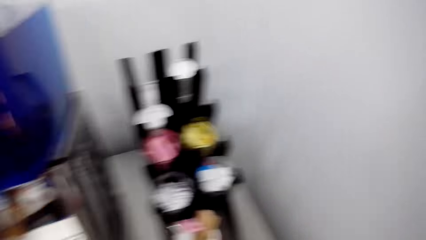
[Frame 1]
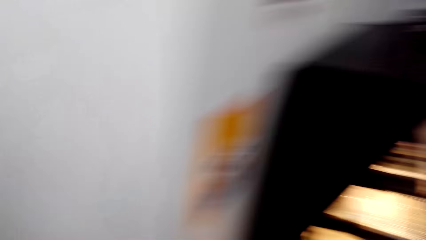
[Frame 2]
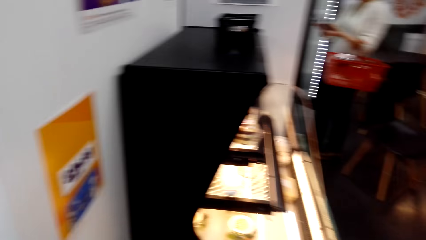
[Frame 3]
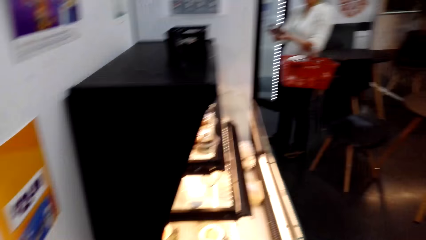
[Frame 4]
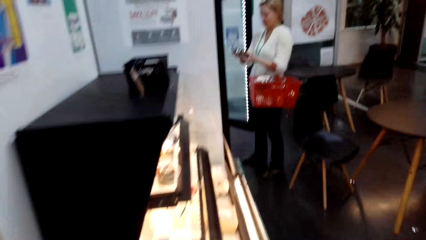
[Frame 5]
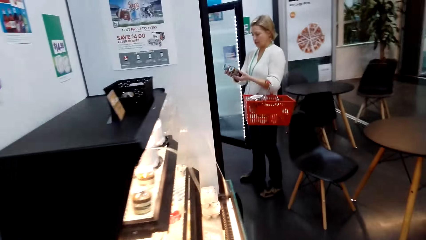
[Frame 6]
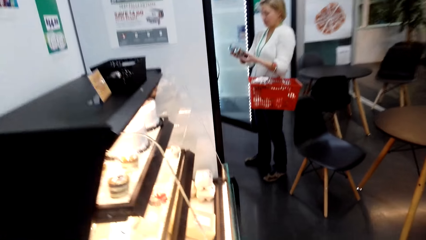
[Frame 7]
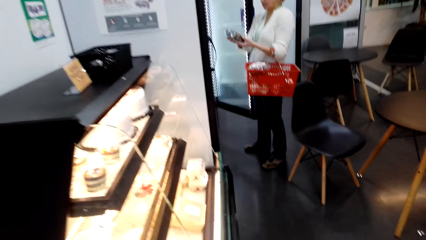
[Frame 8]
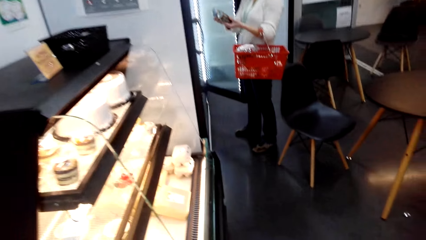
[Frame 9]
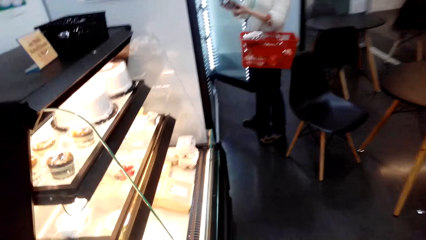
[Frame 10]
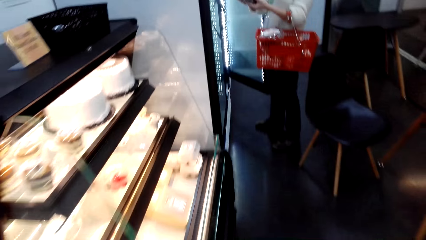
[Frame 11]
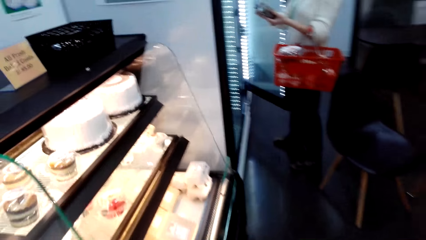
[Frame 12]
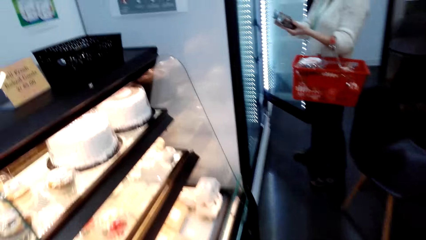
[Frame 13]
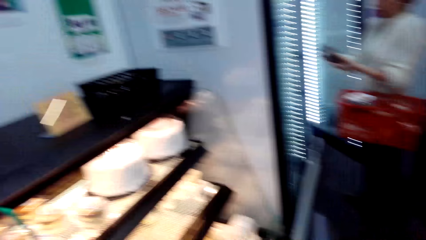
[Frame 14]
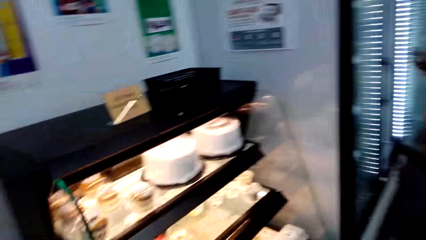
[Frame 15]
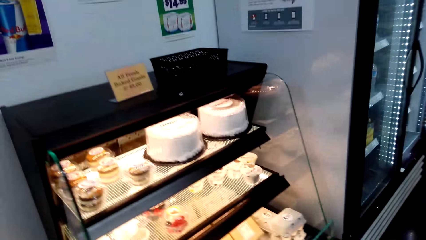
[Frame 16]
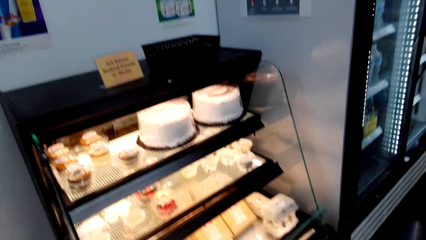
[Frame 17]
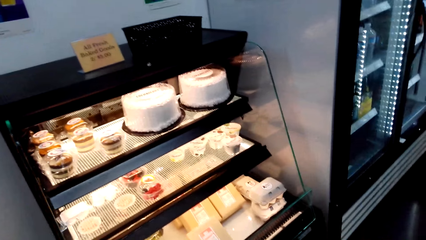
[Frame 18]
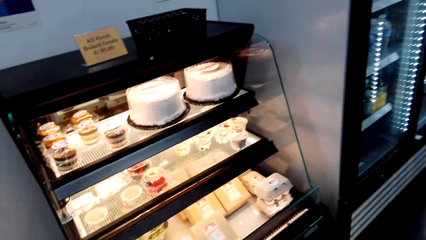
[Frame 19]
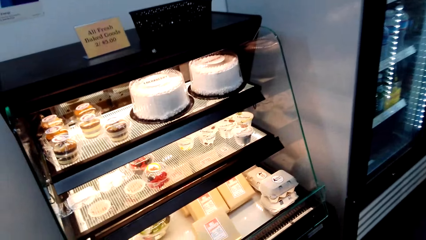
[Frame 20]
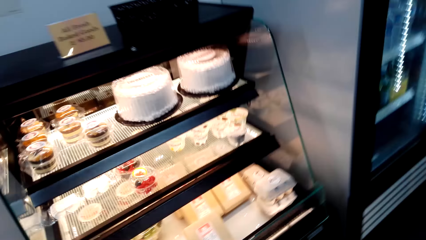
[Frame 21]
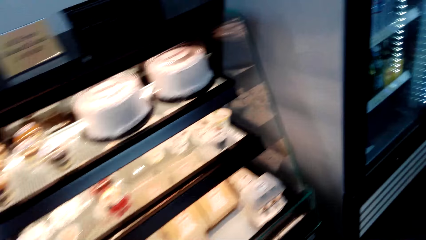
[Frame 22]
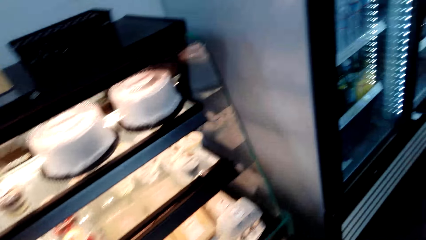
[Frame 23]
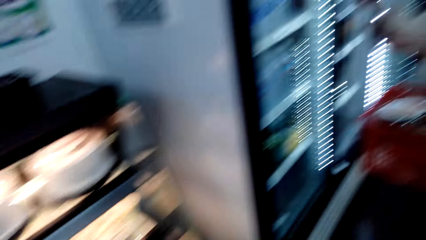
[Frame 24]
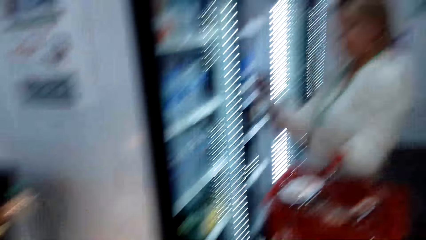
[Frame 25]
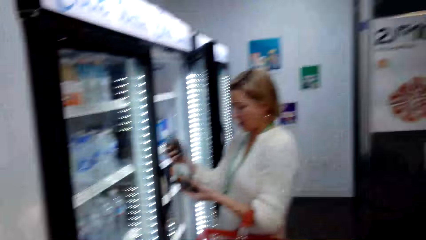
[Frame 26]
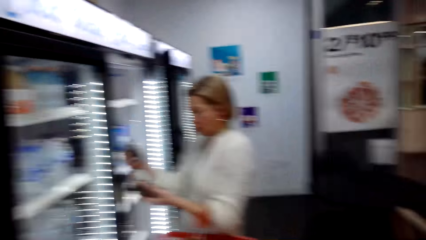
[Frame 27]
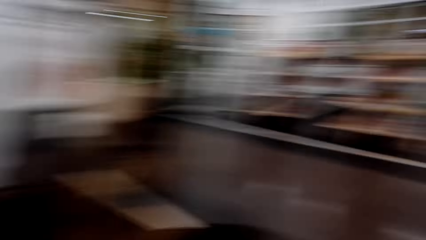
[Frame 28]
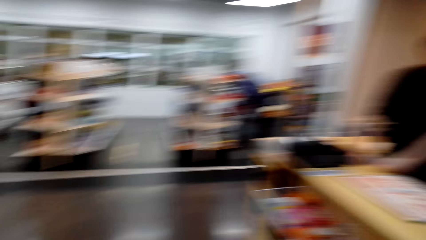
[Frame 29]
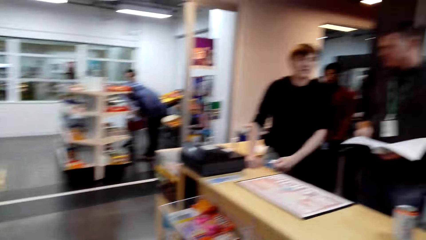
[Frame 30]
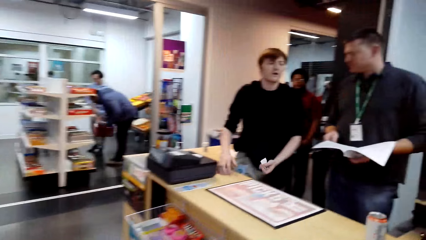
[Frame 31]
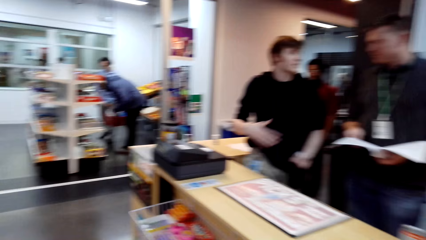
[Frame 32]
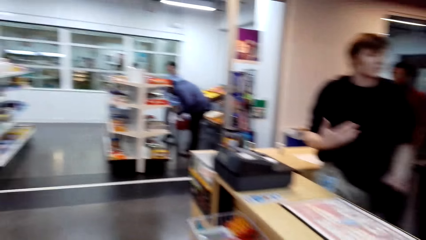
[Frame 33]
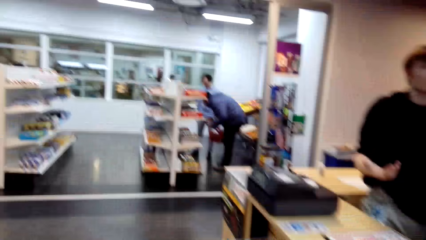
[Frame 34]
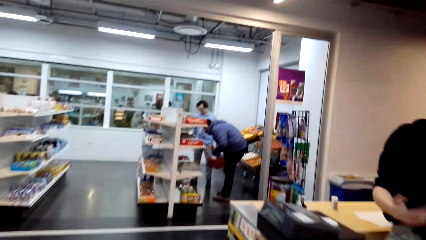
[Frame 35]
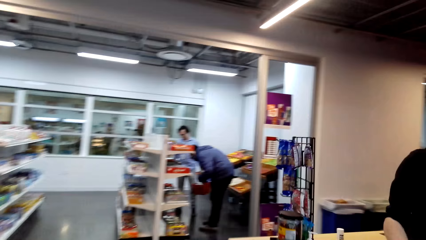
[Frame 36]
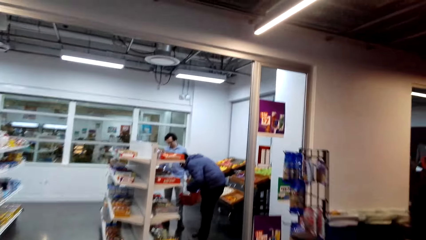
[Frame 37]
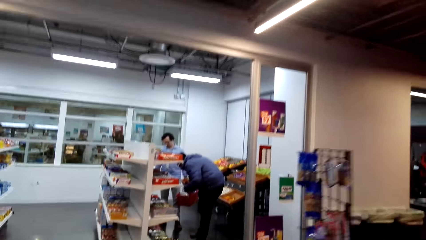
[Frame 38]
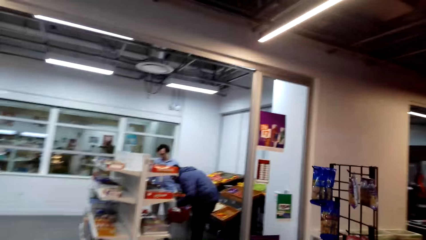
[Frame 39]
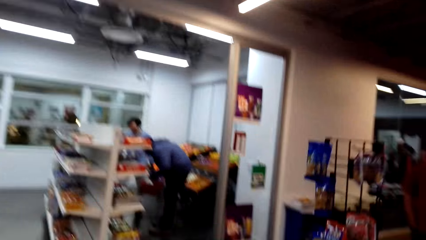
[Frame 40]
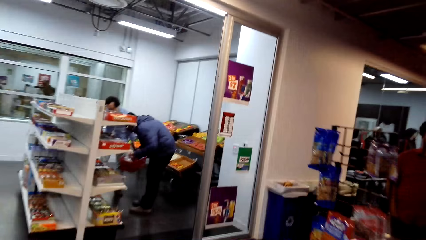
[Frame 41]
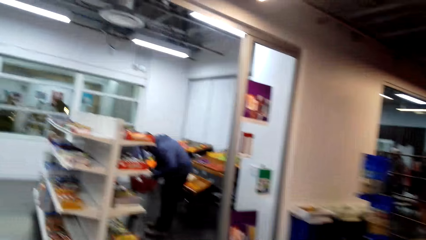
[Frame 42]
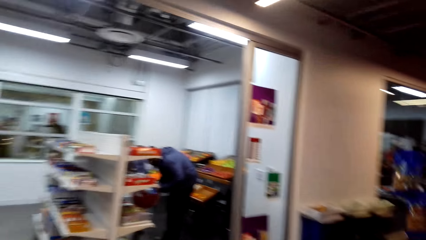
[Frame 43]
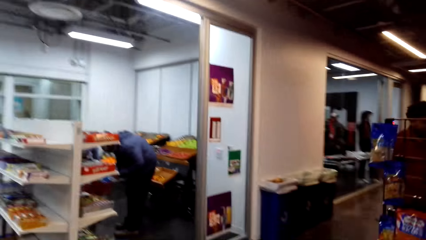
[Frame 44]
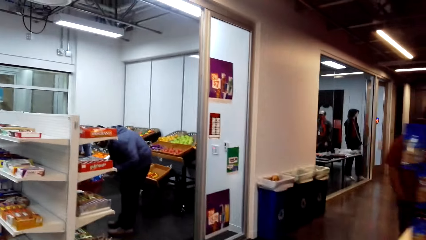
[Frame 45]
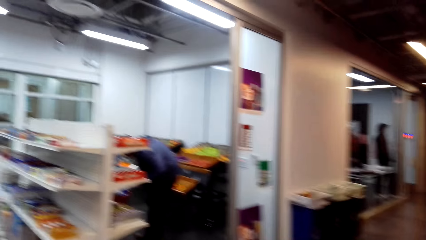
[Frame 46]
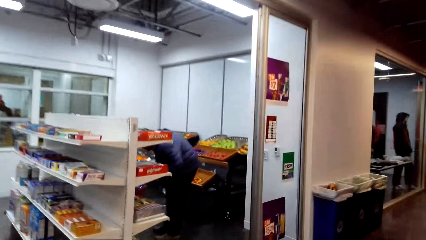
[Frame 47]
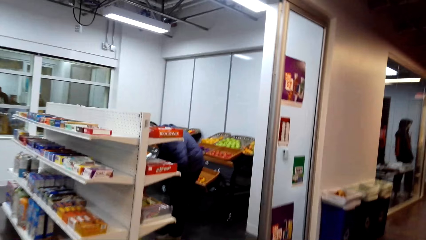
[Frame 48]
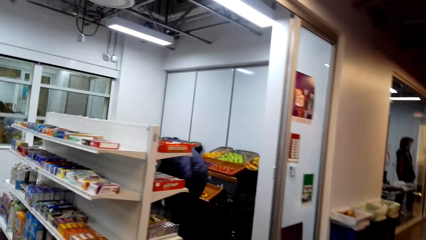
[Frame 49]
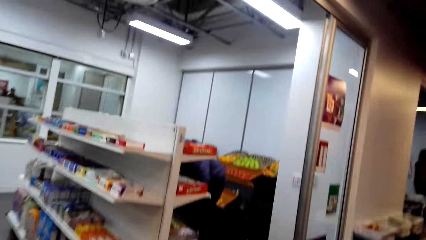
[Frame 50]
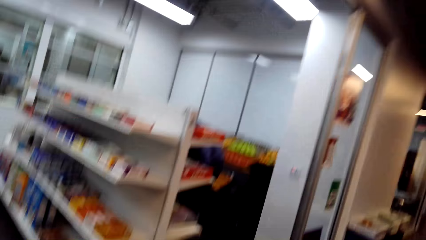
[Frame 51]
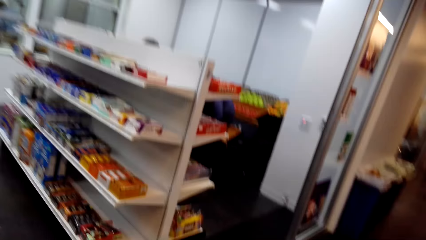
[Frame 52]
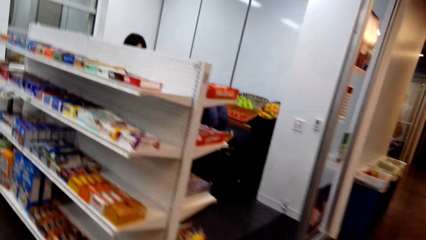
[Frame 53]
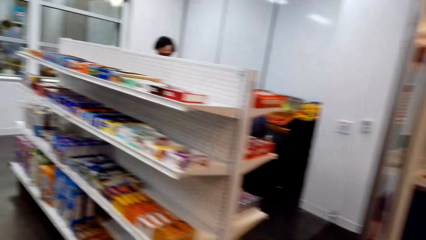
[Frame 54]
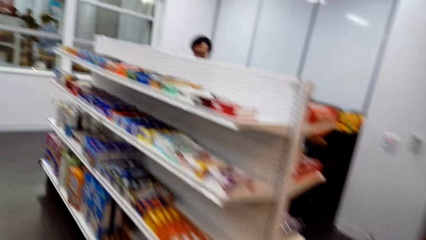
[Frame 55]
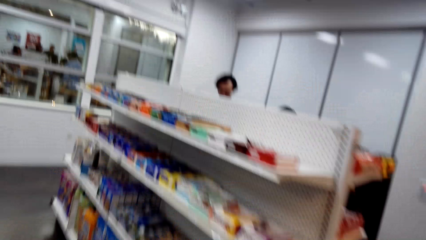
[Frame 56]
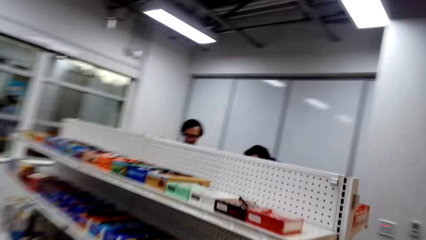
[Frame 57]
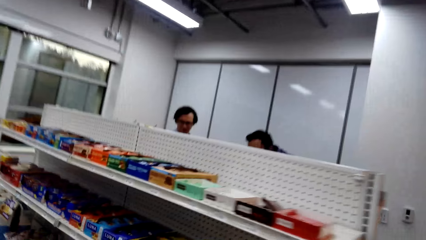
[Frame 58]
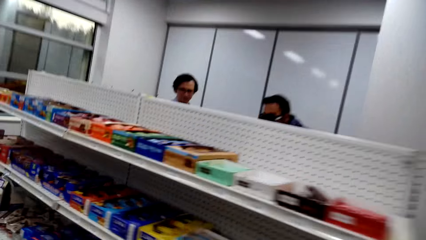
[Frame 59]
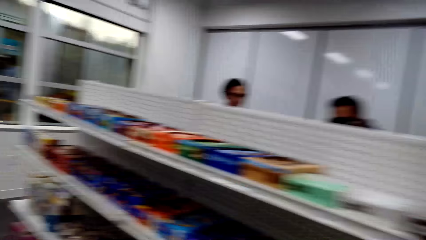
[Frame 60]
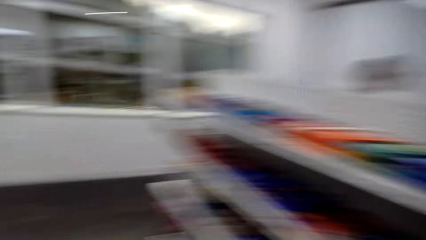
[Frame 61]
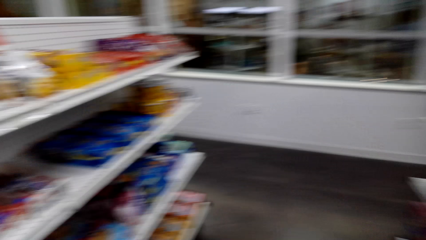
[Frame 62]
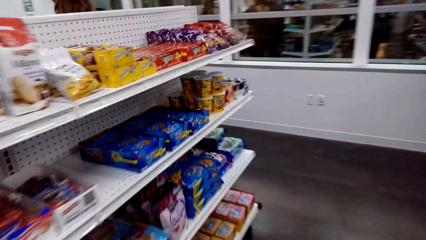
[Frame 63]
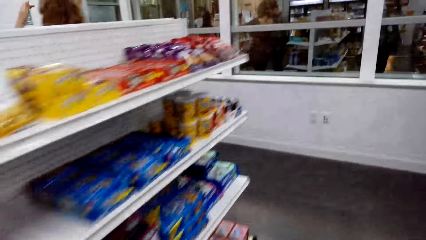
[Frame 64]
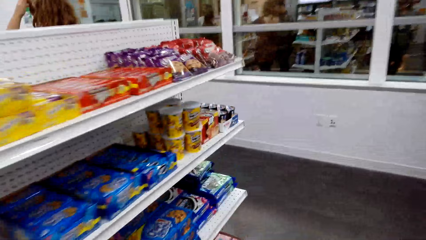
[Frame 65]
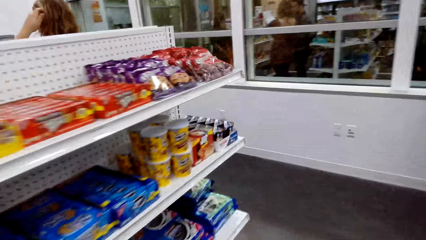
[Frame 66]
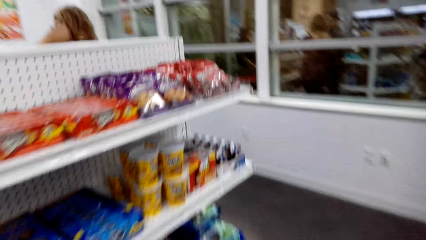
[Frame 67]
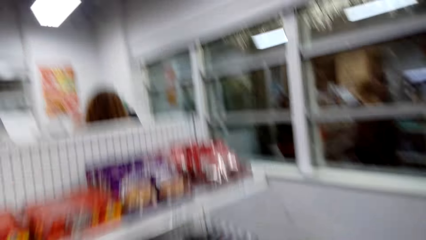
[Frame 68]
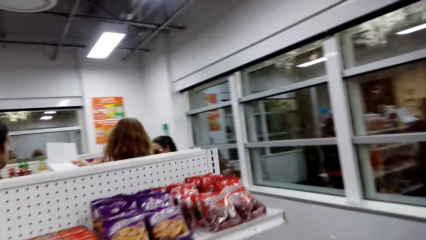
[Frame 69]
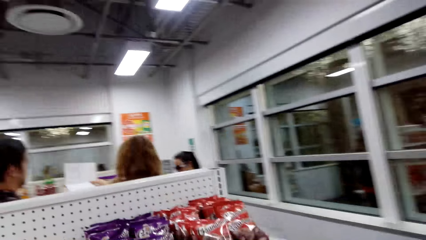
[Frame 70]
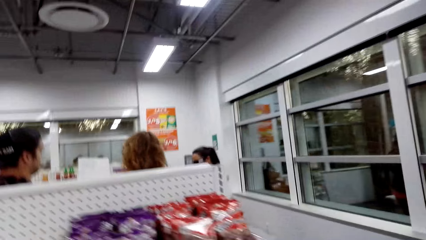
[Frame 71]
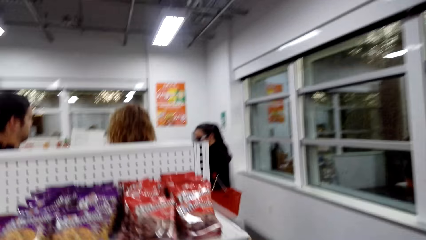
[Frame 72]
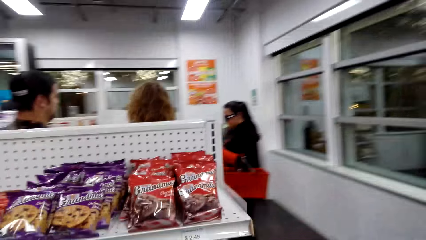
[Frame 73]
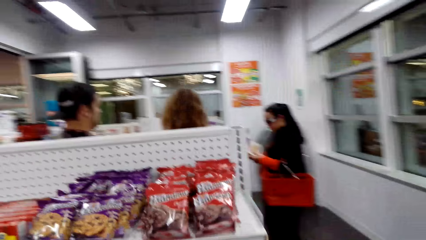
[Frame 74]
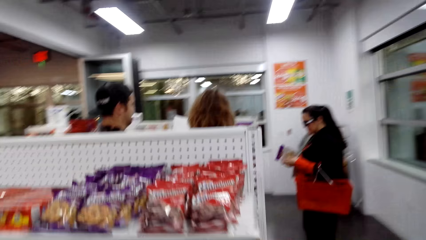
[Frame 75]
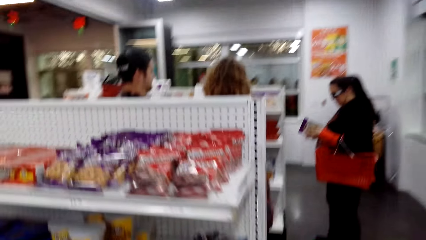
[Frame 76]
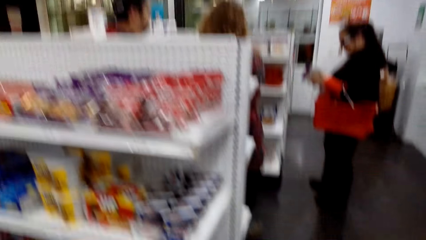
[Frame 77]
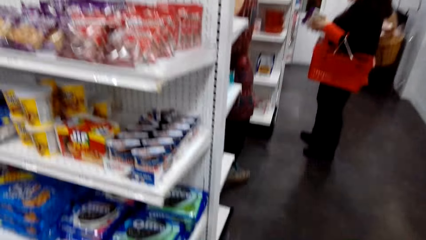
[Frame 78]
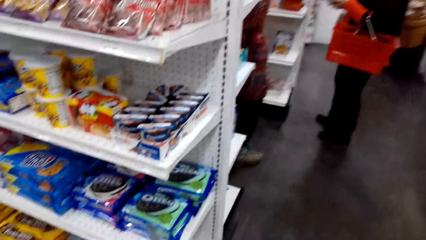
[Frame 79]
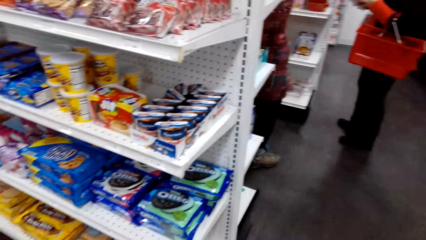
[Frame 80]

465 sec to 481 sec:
The camera wearer walks around the shop. They look through the cake display counter. They turn around. They enter the supermarket. They walk on the aisle. They look through the snack shelf.
